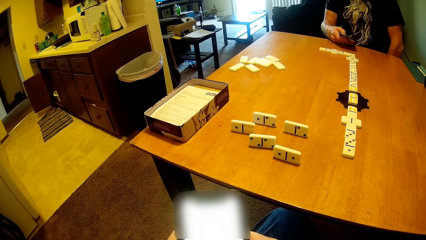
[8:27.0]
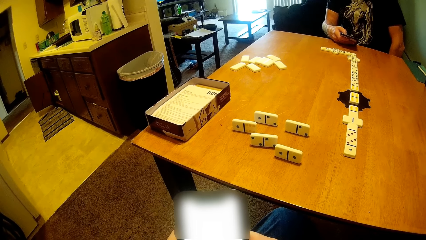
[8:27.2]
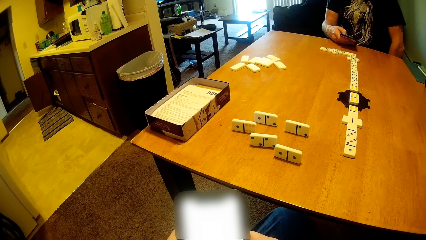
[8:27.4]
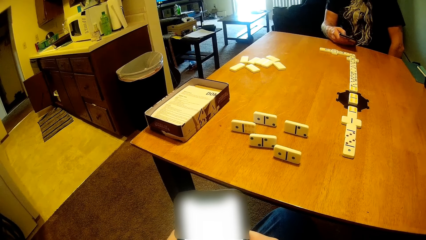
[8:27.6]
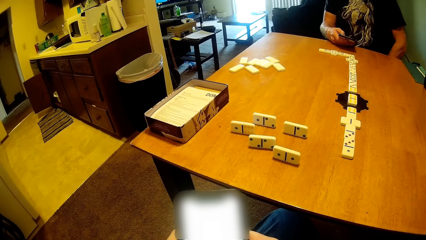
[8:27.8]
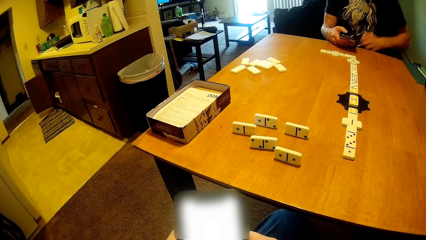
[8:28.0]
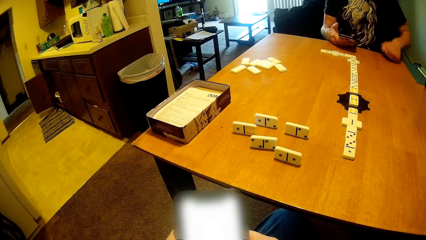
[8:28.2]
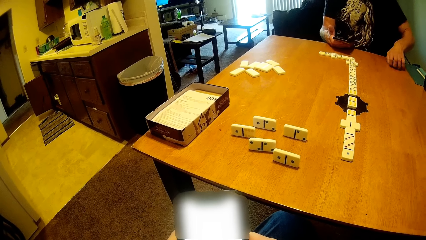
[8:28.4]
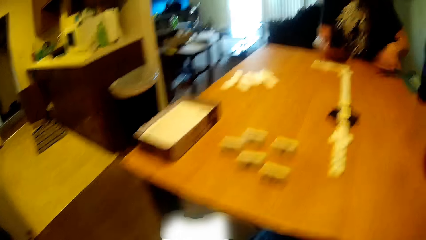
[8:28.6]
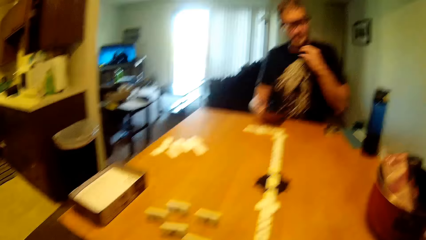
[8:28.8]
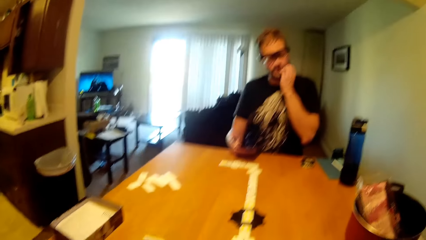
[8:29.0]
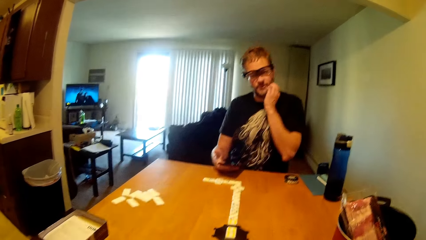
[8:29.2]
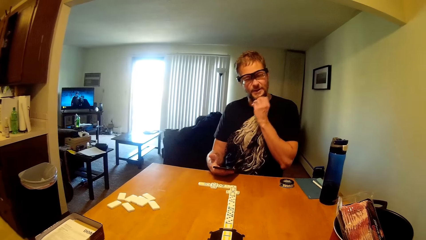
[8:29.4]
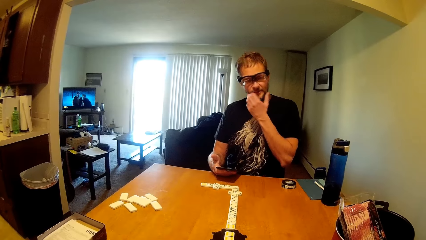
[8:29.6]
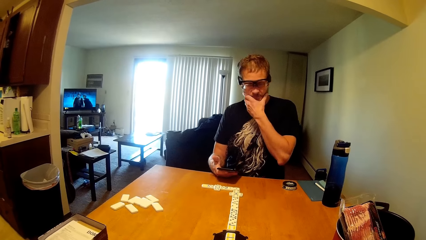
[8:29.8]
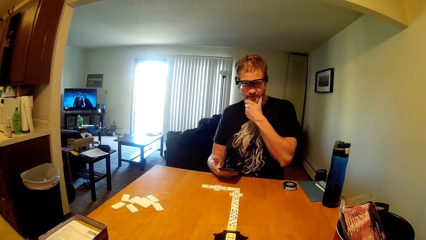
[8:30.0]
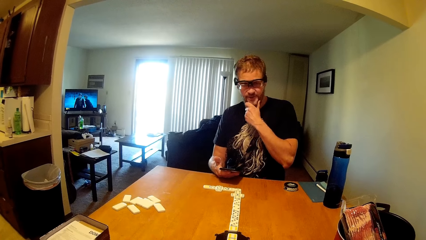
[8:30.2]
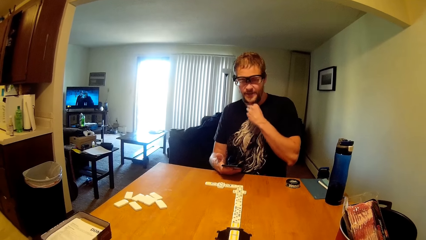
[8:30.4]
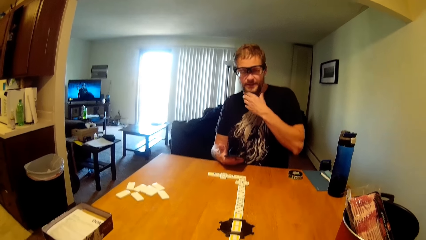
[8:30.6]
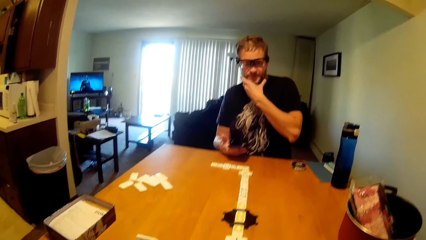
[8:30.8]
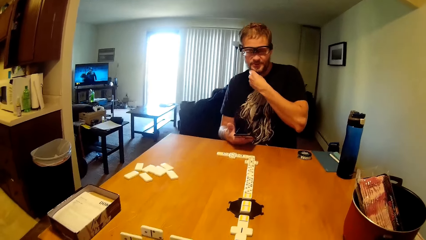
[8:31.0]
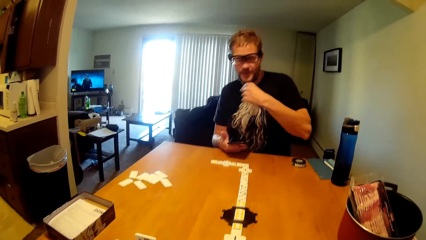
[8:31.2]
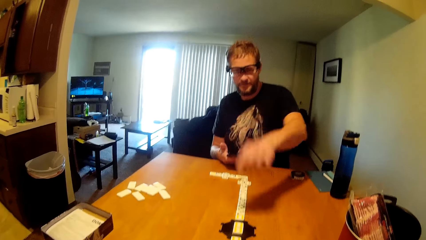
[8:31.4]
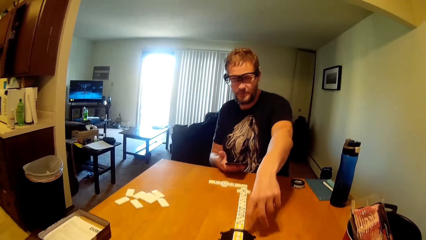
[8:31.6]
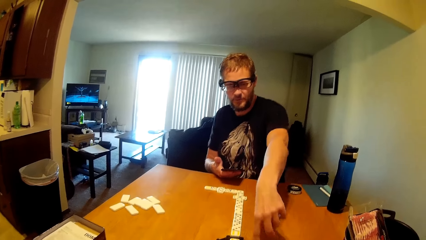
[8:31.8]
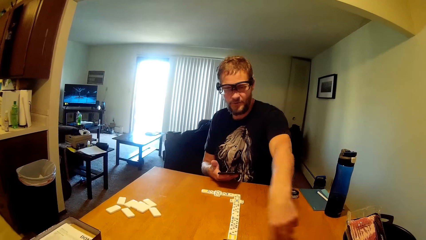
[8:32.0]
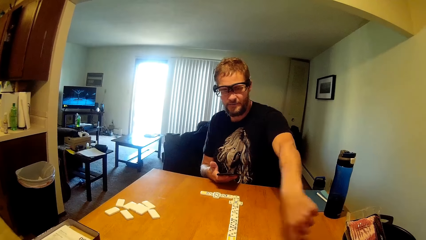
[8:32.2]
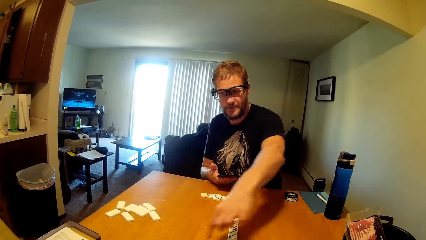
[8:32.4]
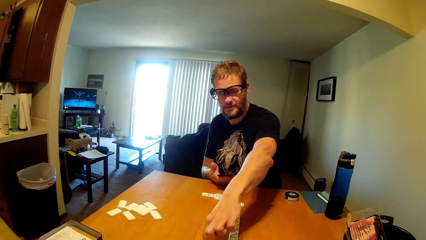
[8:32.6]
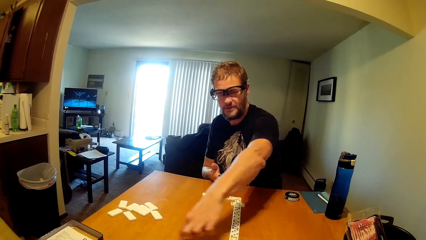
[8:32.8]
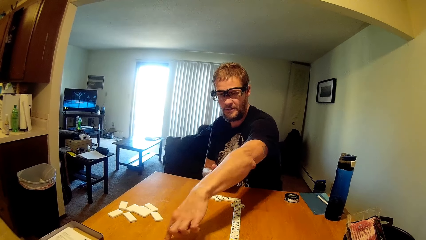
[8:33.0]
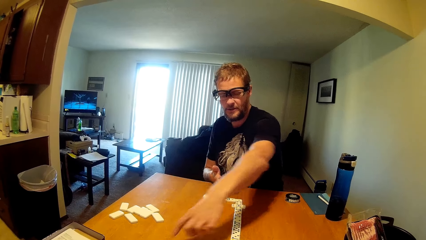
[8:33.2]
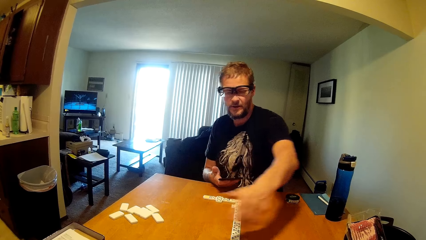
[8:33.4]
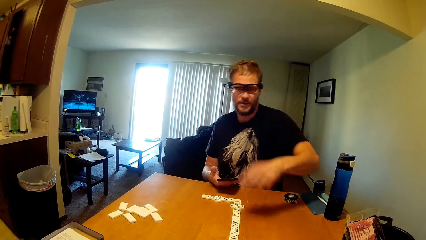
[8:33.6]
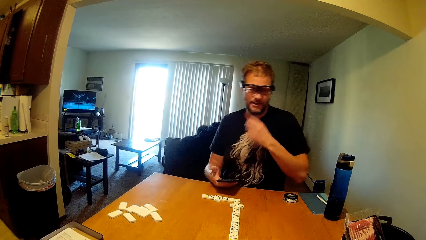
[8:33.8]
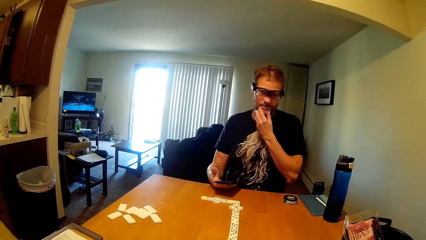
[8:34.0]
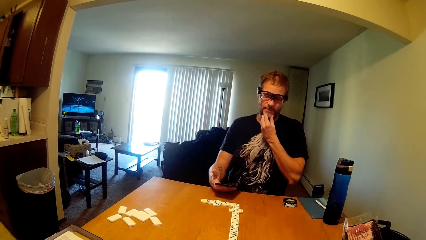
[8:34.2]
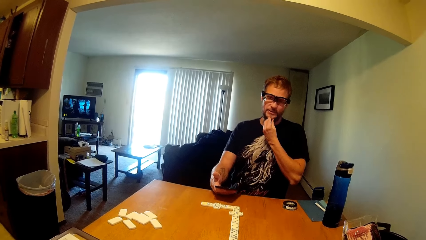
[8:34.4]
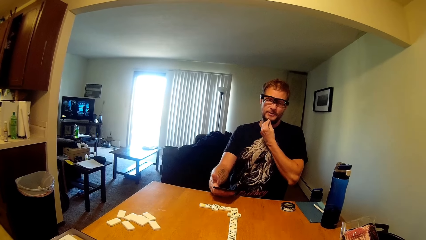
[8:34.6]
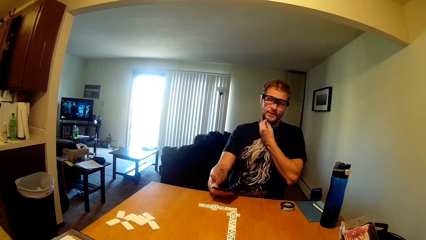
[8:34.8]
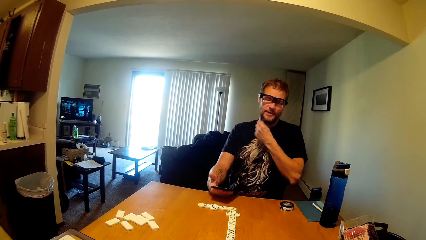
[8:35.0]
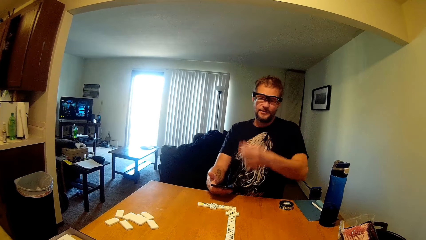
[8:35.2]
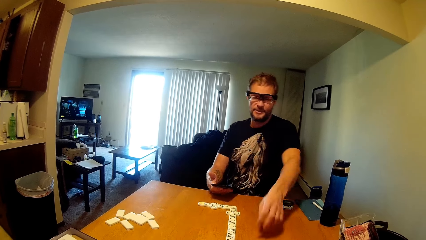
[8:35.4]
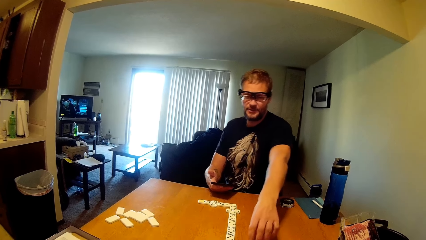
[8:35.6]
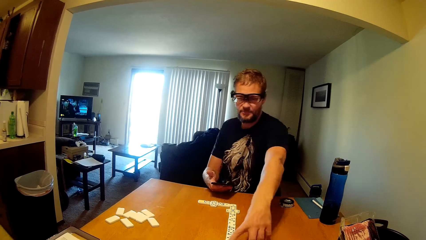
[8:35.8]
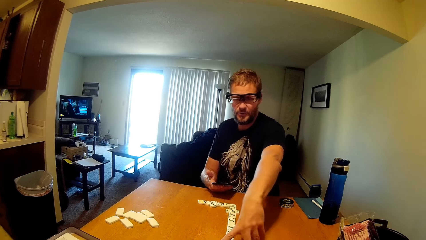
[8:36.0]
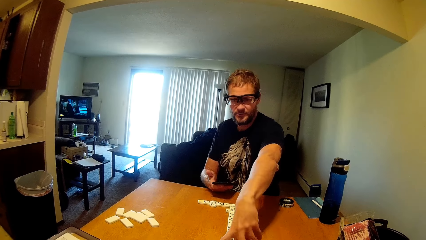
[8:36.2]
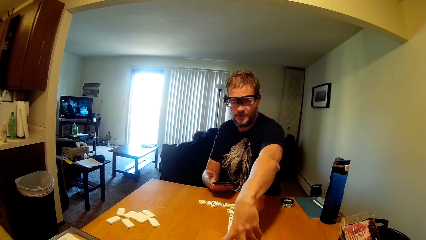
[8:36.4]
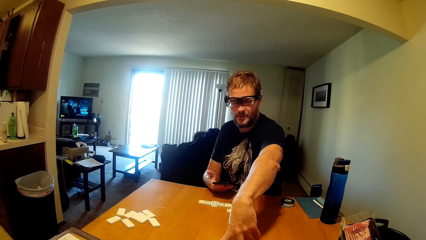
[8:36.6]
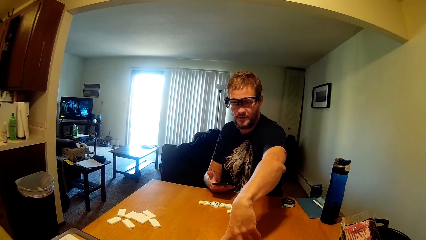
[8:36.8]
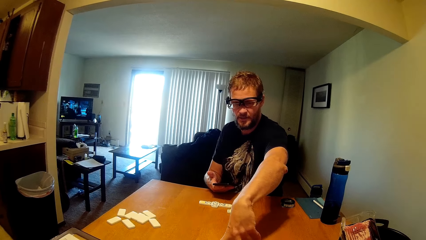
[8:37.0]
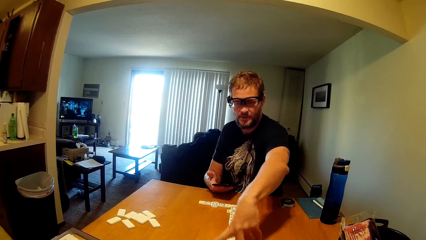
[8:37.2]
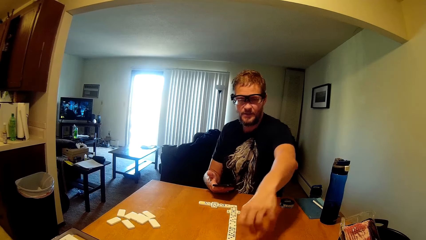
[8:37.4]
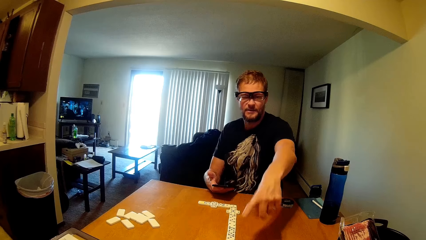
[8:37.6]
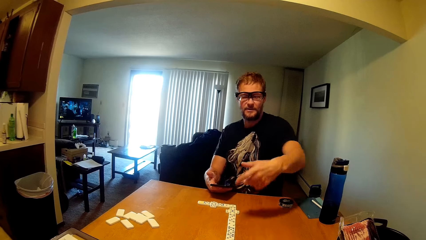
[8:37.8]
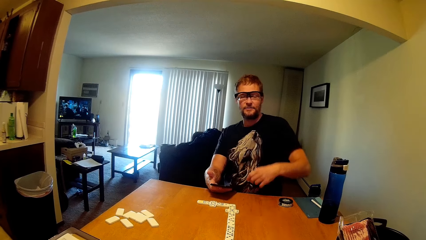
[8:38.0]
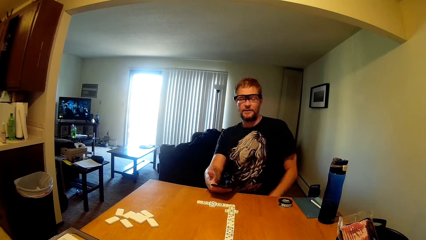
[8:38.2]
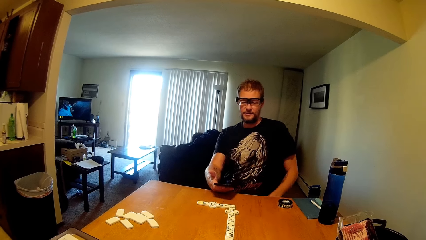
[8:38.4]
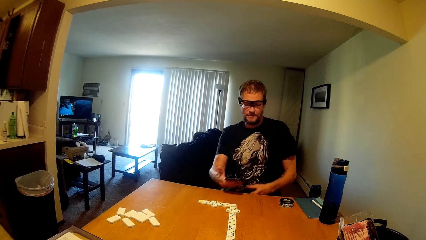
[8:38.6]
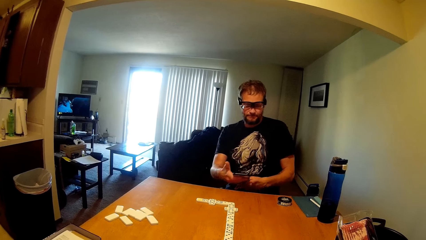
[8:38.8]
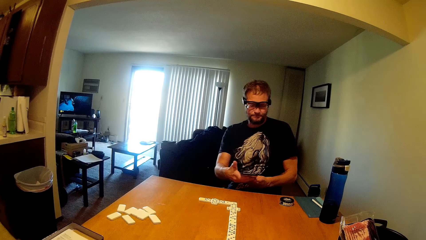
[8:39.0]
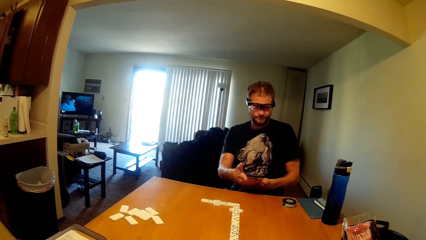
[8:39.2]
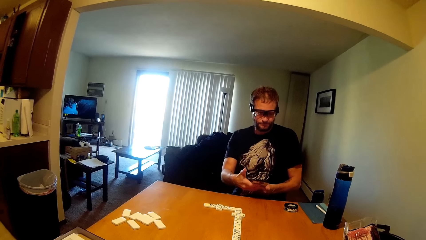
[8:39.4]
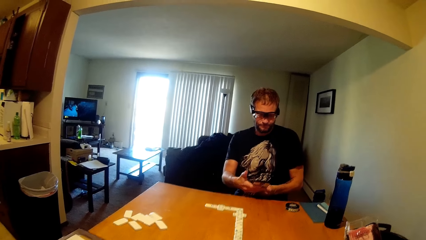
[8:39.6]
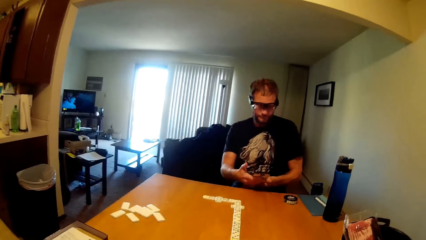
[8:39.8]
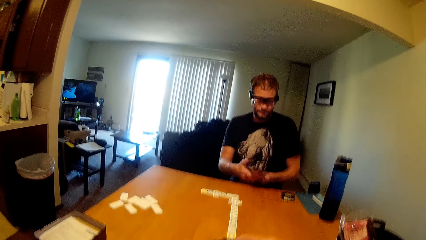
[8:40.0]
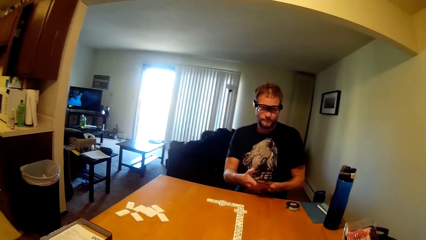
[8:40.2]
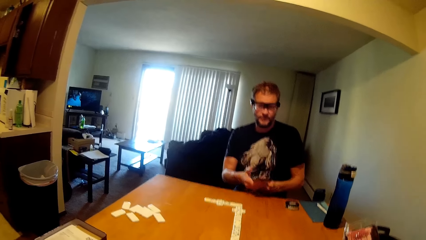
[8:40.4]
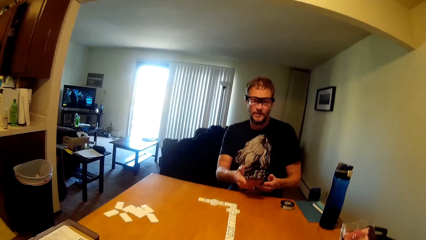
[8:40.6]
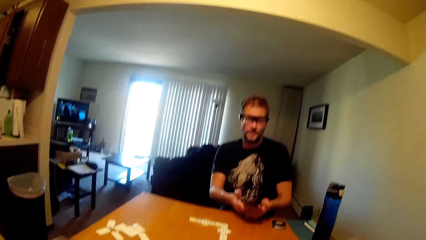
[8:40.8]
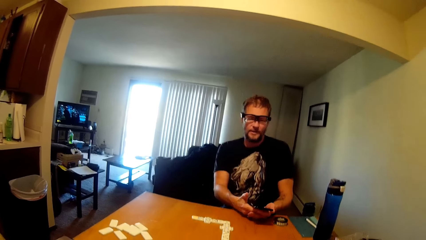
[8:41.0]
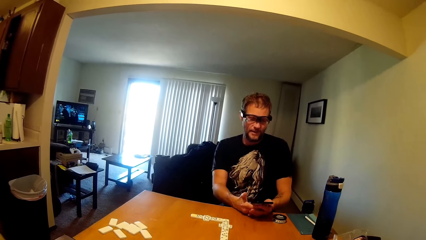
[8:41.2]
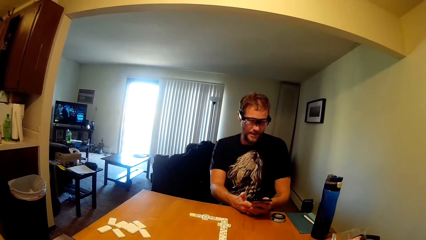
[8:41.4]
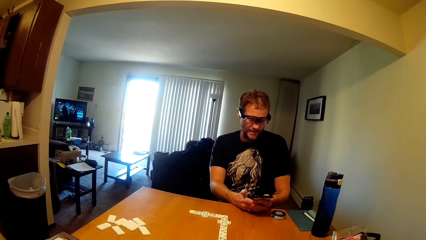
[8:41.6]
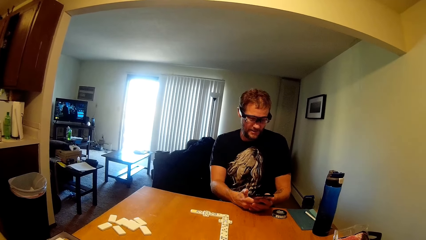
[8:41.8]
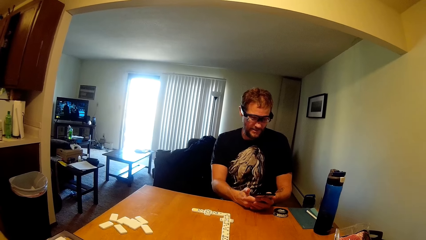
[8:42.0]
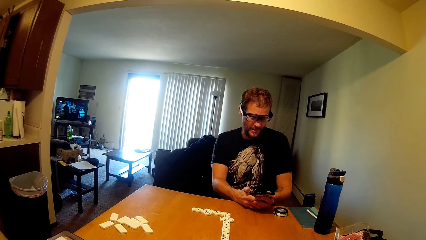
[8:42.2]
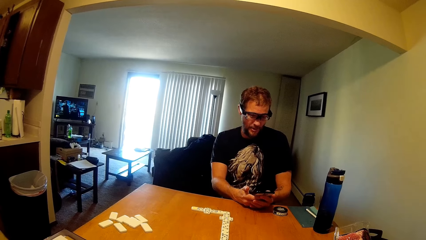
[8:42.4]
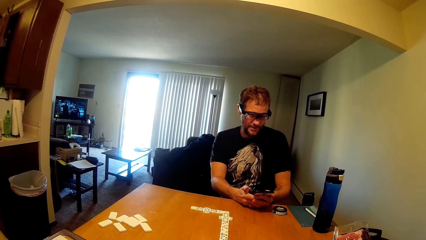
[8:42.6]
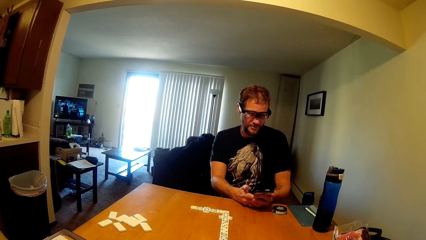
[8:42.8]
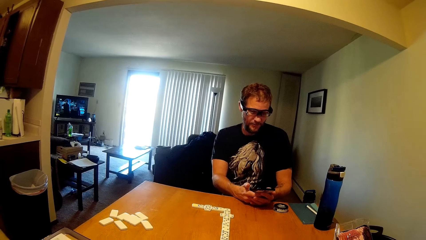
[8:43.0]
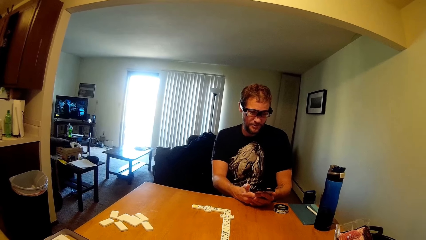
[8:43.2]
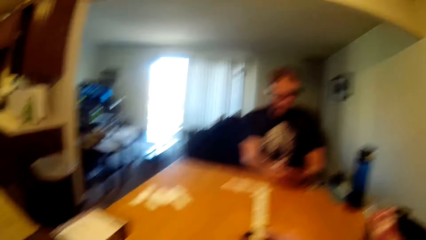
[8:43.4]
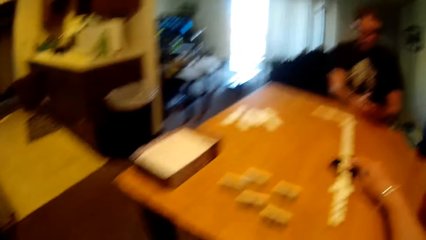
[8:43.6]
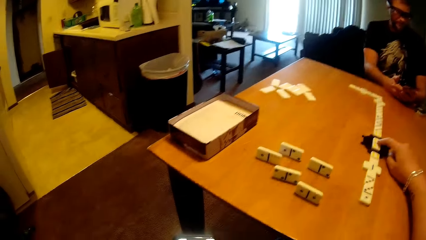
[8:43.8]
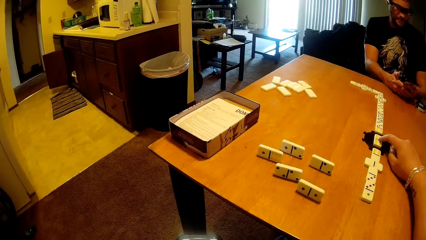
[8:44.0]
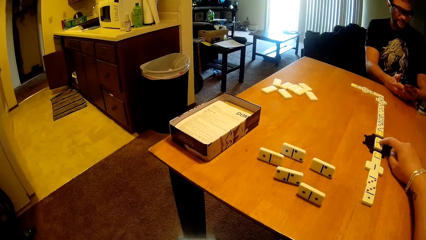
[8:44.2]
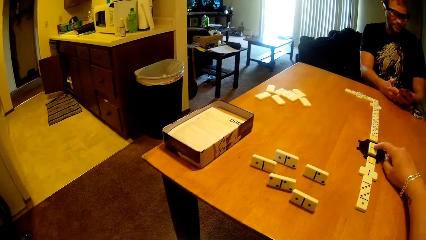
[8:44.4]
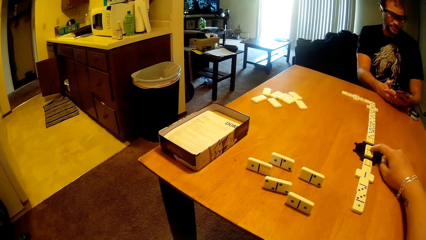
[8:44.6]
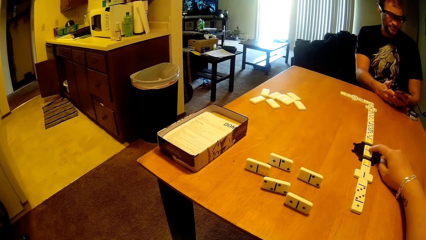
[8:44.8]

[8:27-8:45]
The man drops a tin on the table. The man touches the beard. The man points at something. The man points on the table. The man scrolls the phone. The camera wearer talks to the man. The man talks to the camera wearer.
